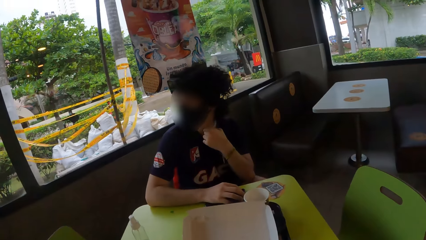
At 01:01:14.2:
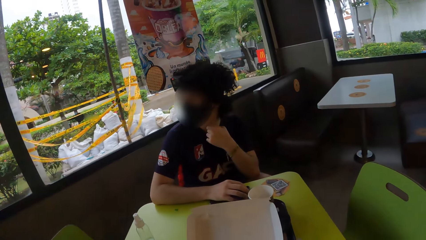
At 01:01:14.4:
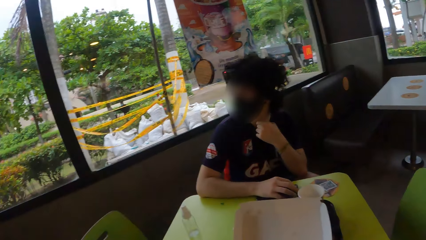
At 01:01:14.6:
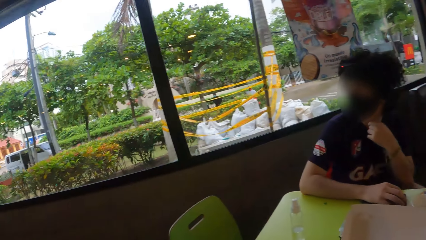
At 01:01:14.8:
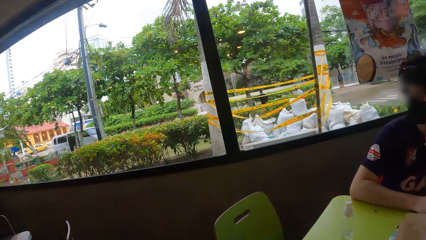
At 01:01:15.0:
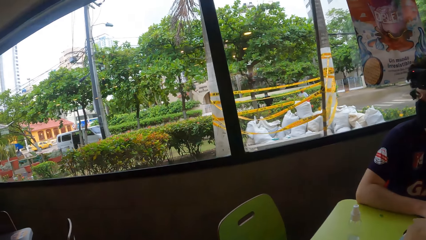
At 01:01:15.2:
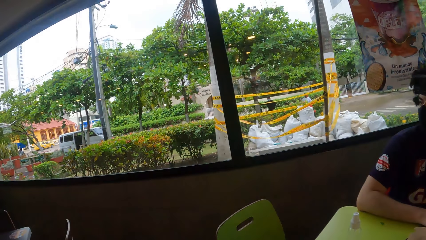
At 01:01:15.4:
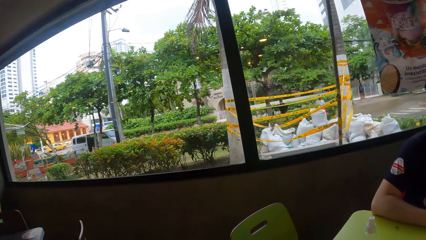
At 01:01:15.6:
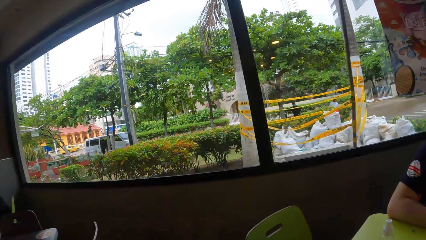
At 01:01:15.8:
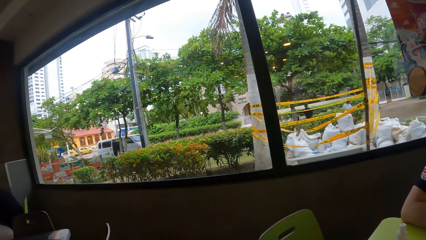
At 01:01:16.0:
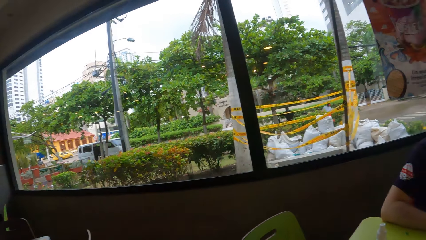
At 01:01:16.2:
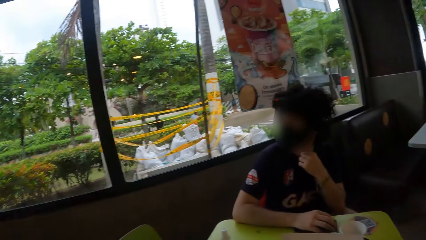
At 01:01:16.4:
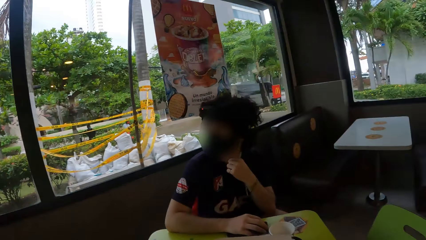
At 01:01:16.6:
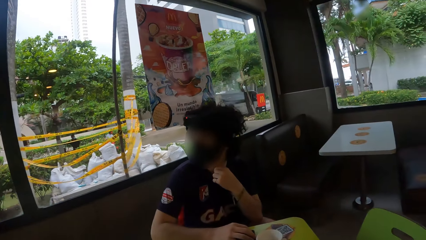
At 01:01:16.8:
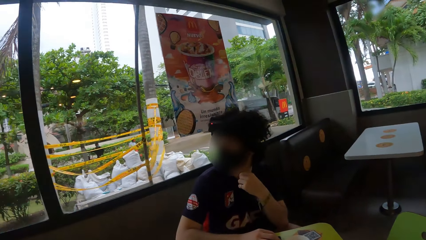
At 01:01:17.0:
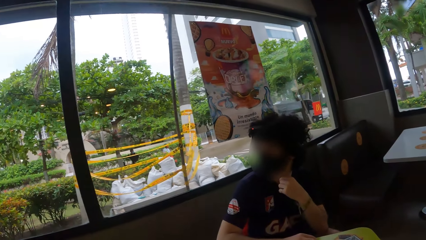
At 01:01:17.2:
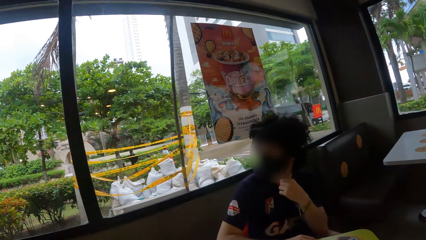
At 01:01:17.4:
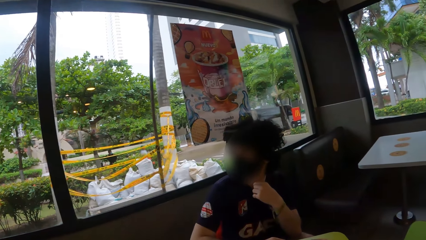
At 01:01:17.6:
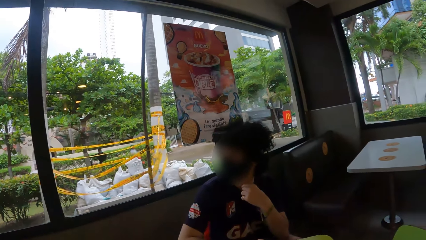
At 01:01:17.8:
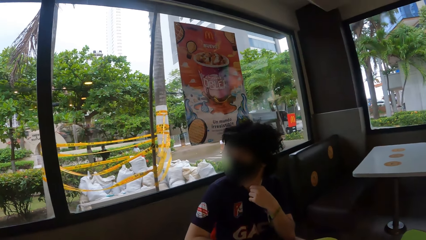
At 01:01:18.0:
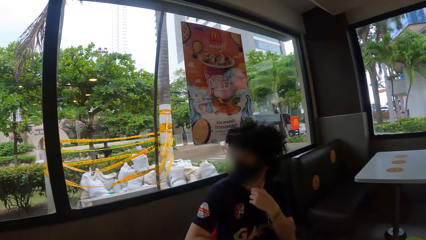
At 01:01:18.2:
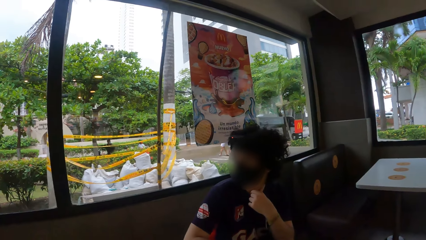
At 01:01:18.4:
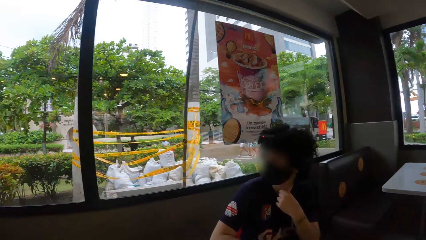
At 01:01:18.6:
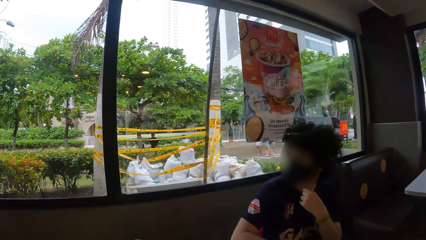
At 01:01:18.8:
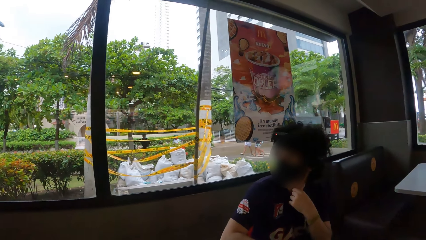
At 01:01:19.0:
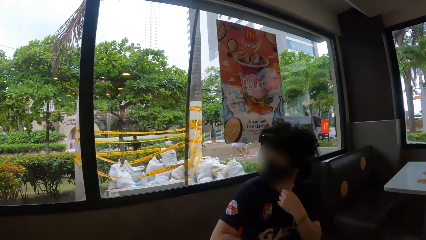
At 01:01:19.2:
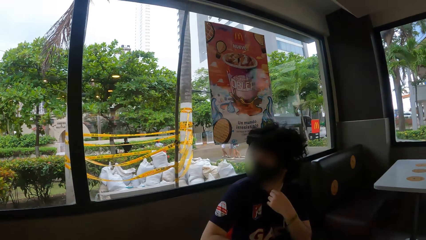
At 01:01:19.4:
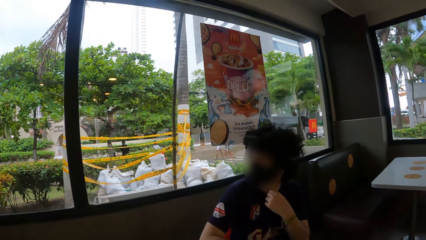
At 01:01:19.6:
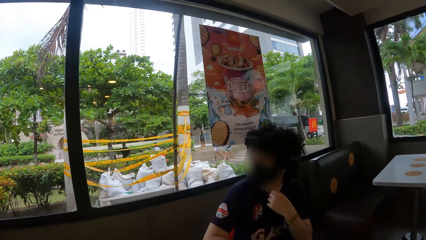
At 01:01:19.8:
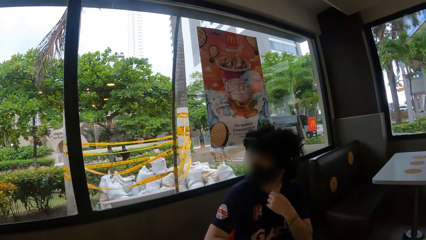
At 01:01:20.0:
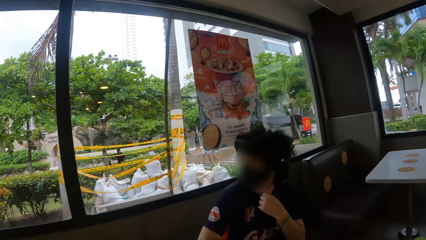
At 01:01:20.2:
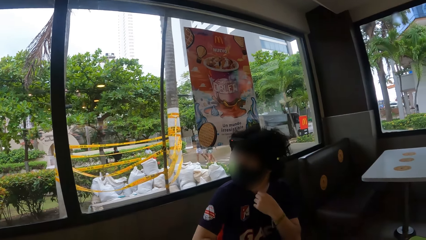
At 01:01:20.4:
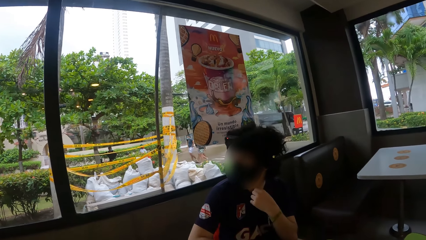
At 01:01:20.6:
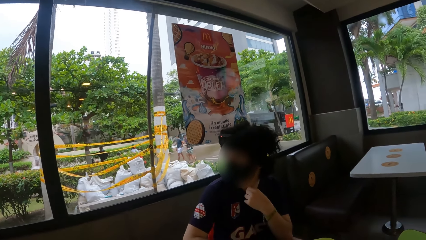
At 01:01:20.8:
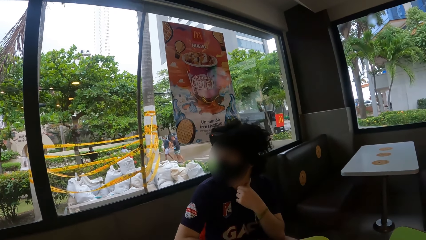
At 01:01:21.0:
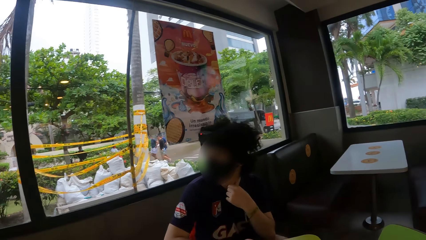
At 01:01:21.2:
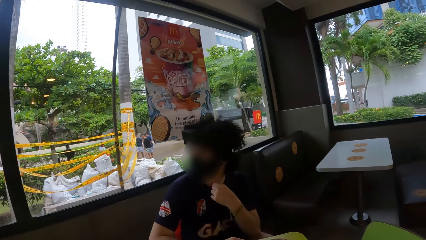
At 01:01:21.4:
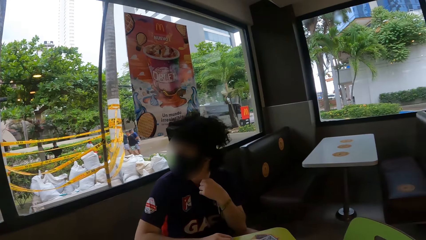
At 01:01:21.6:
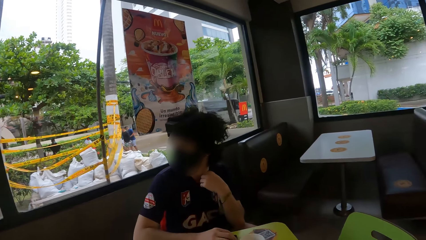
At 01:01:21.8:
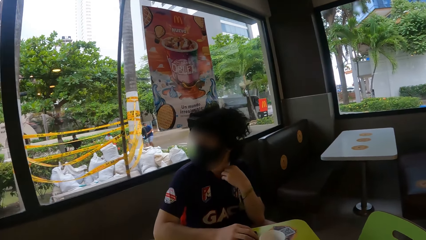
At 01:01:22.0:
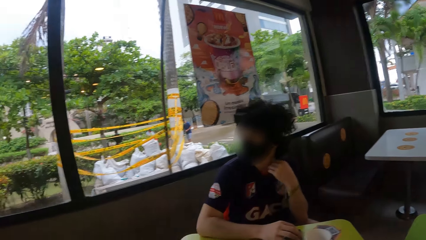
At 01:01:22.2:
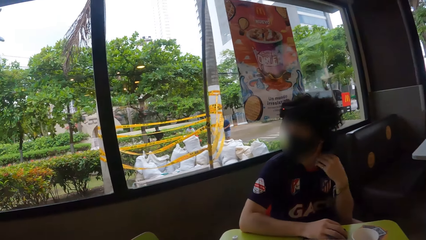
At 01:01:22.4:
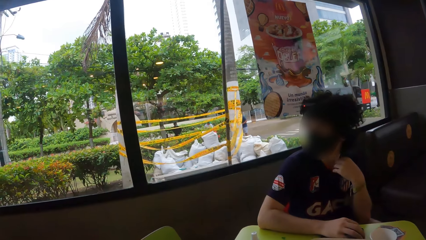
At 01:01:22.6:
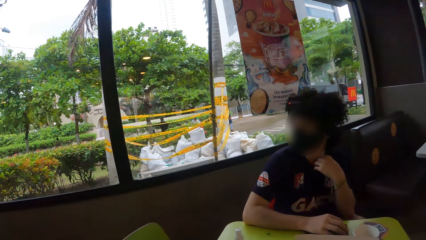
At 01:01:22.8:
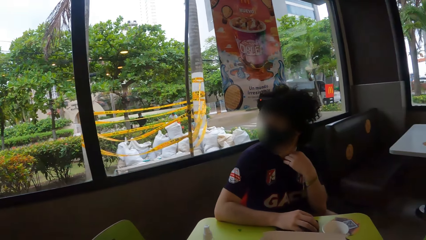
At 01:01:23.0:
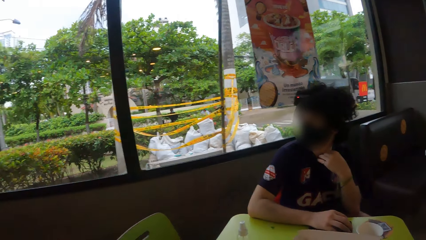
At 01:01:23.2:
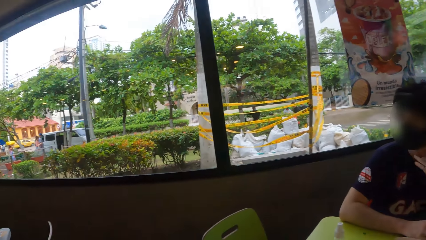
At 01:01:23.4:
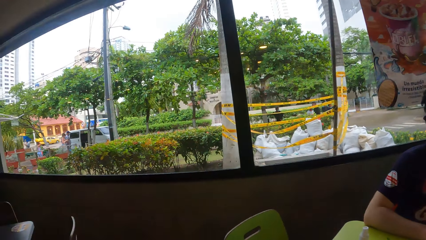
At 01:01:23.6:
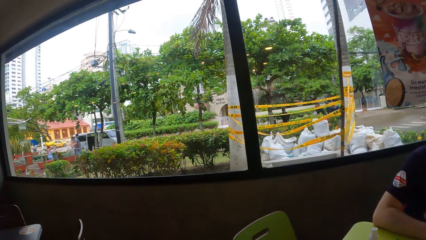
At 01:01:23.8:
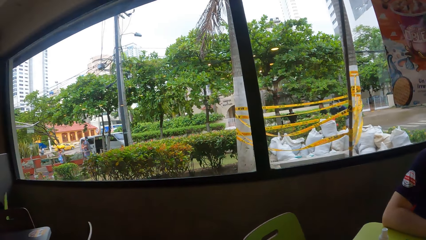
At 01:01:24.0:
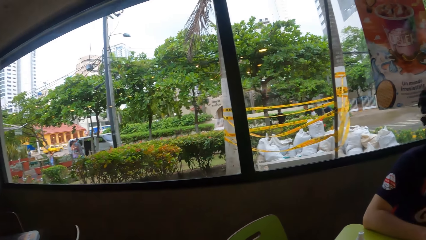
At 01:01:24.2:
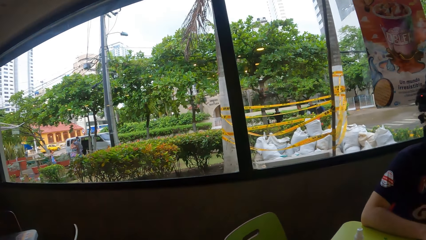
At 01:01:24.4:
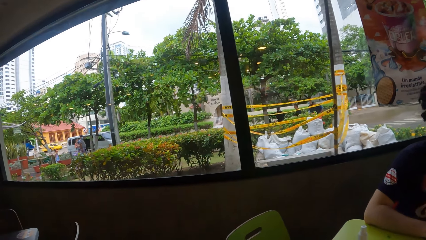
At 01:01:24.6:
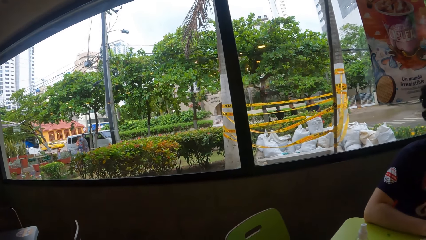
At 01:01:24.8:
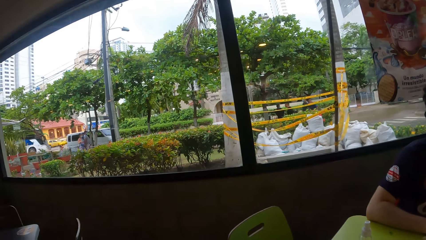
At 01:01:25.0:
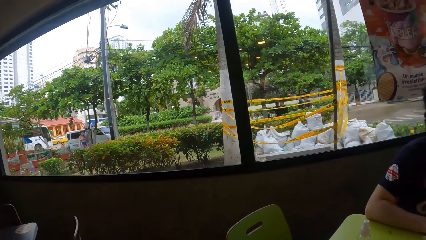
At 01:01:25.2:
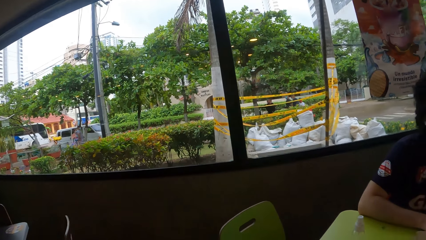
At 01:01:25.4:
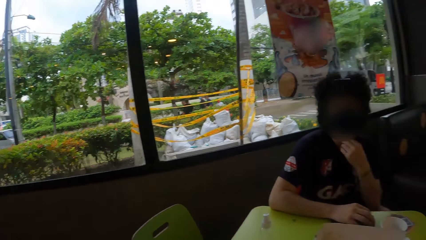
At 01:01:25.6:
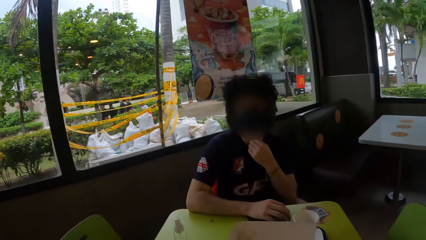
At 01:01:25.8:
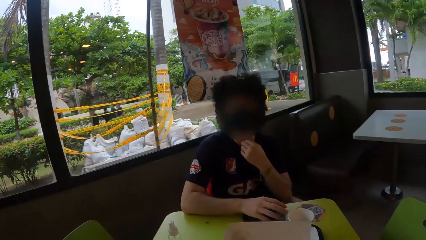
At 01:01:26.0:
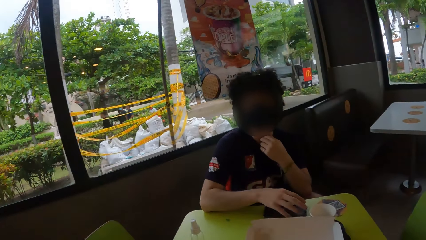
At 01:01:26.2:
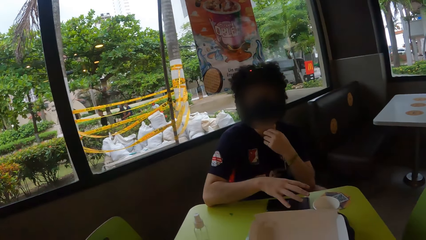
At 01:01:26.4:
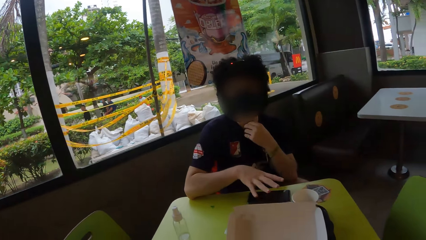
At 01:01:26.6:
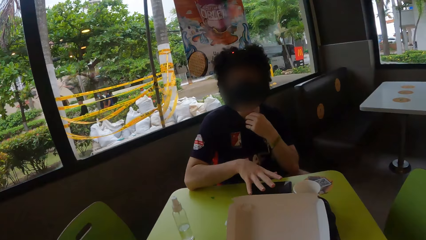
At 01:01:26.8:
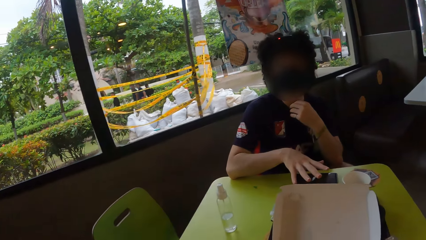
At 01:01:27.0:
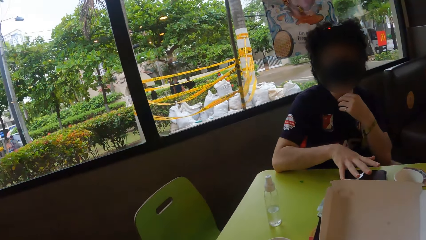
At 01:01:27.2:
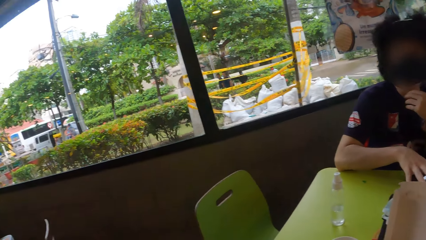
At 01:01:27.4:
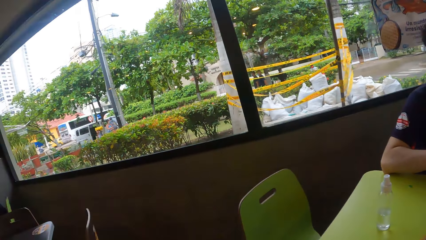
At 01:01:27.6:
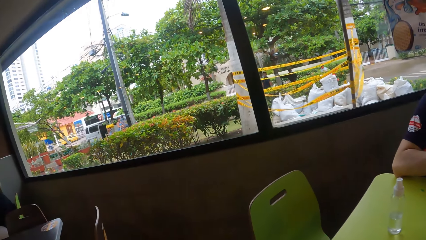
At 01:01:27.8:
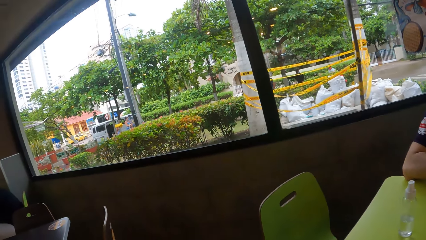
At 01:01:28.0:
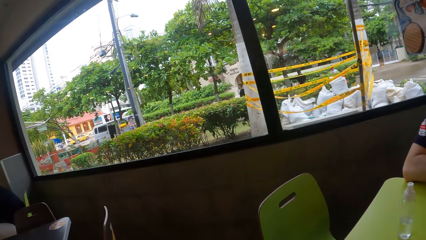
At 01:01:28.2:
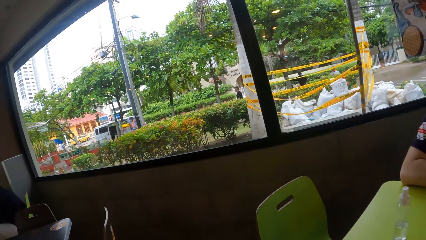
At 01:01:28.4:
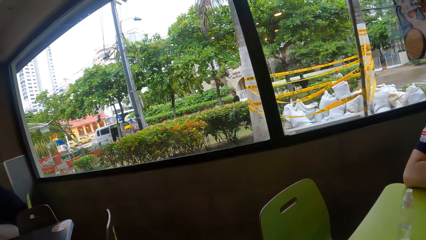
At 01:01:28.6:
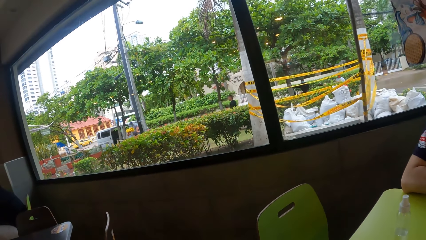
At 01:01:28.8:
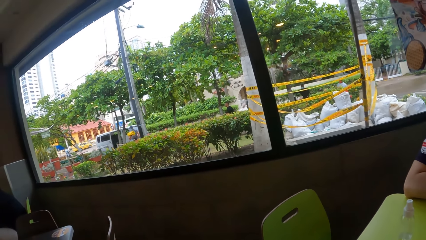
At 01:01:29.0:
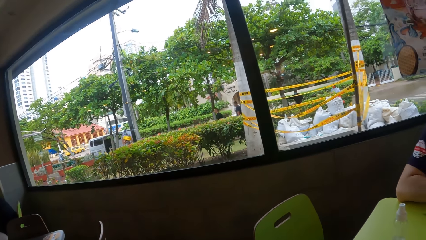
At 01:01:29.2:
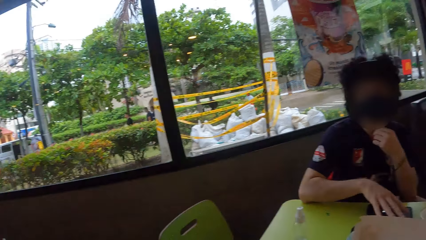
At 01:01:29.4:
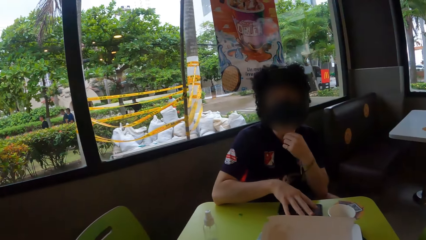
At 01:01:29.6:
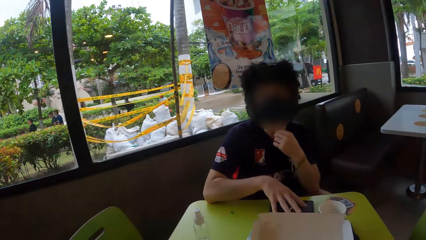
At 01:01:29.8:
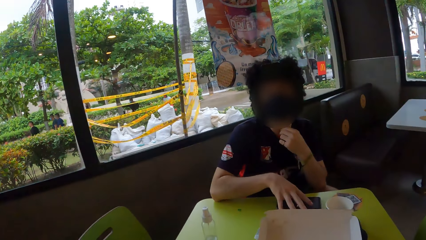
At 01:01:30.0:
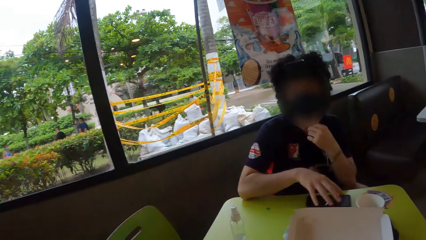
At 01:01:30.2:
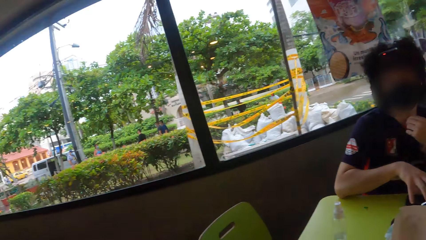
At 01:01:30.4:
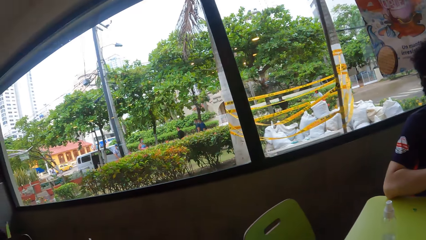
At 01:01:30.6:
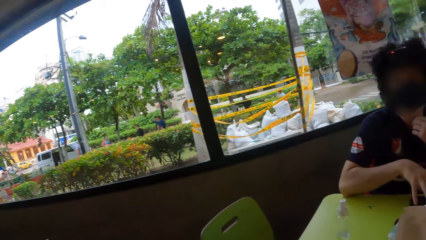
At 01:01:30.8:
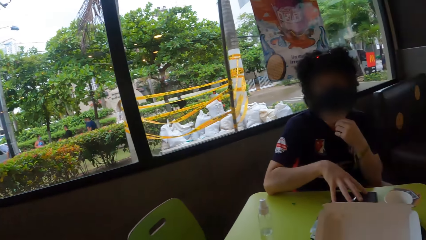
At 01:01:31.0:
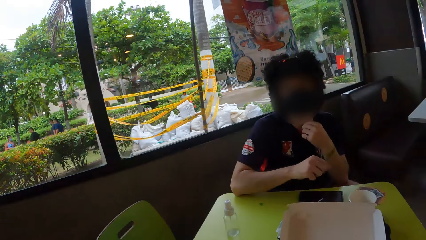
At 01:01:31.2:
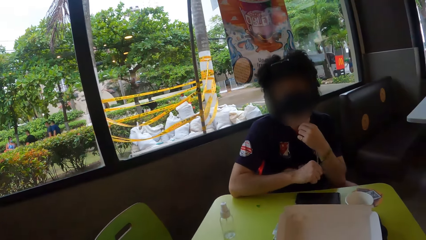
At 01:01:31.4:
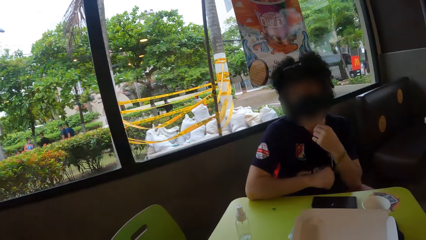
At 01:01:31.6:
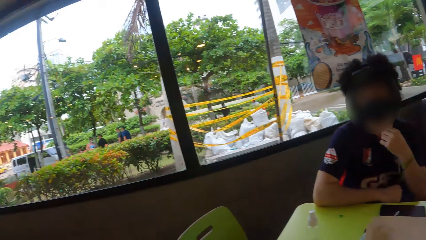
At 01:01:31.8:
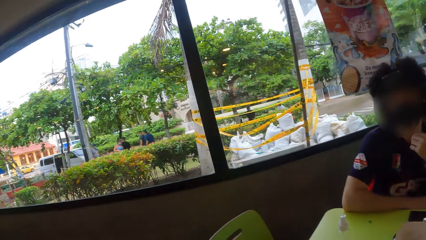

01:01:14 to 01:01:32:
The camera wearer looks around the window. They look around a person. They look around the window. They look around the person. They look around the window. They look around the person. The person touches a phone.
